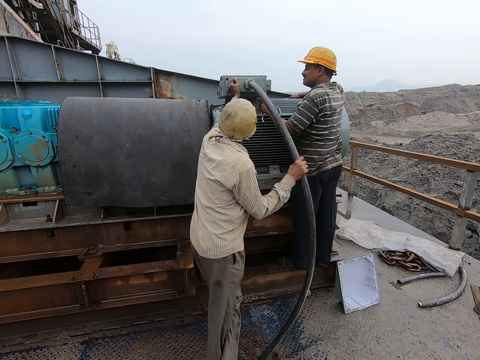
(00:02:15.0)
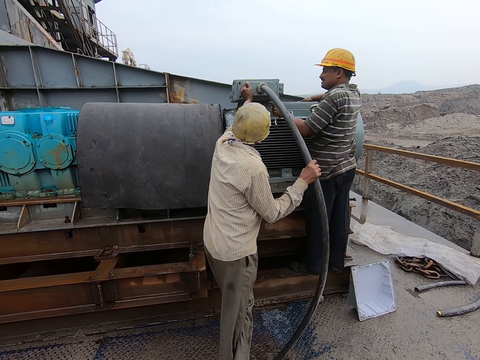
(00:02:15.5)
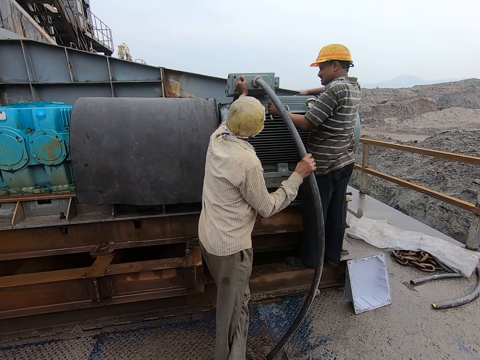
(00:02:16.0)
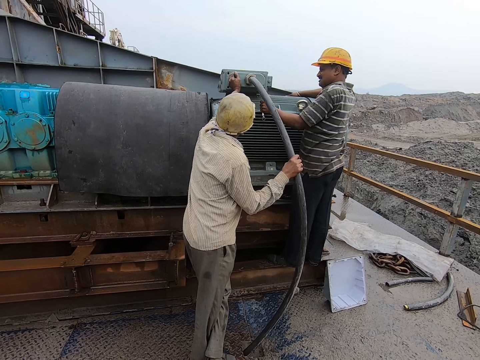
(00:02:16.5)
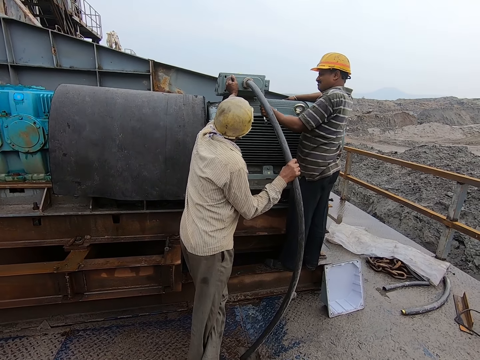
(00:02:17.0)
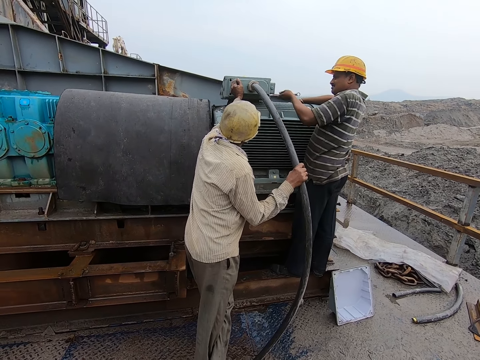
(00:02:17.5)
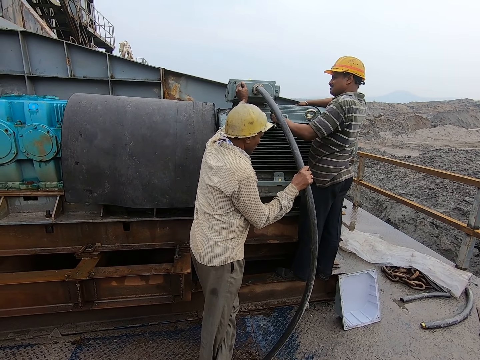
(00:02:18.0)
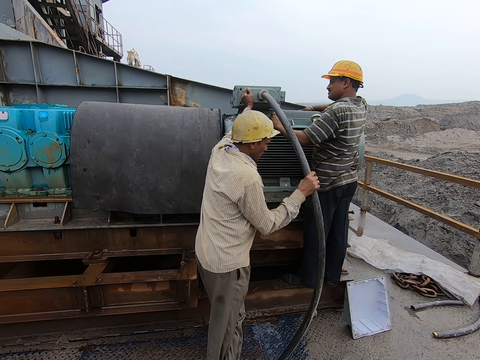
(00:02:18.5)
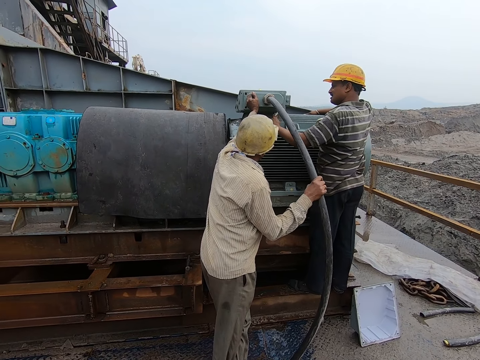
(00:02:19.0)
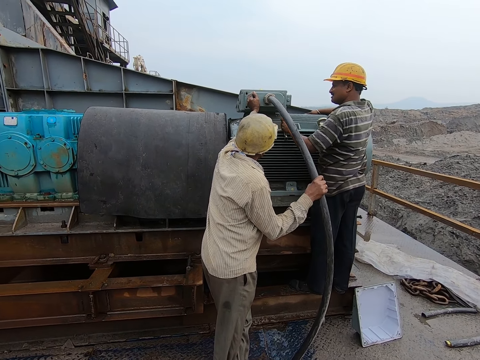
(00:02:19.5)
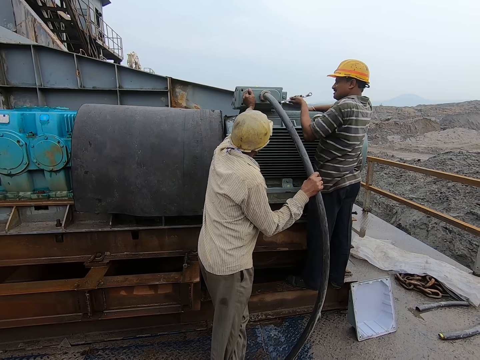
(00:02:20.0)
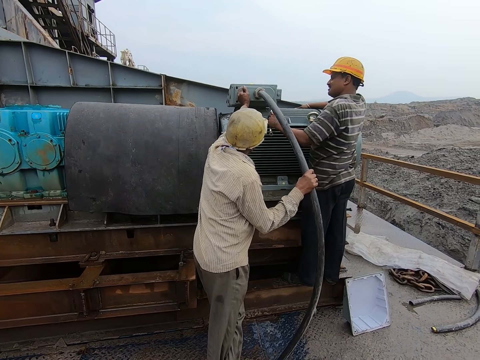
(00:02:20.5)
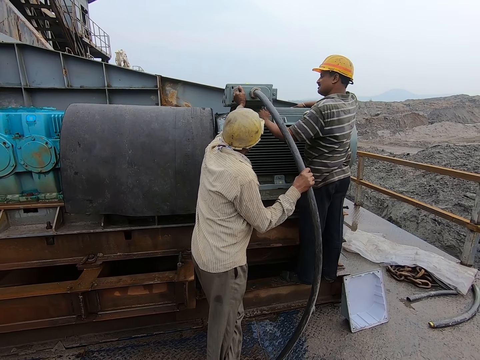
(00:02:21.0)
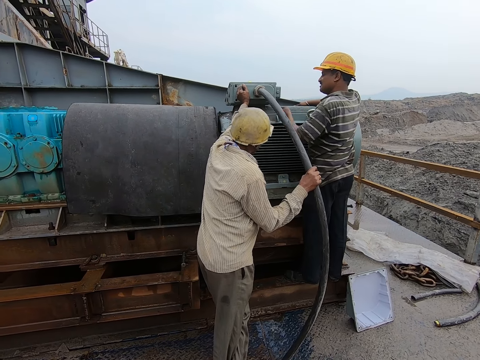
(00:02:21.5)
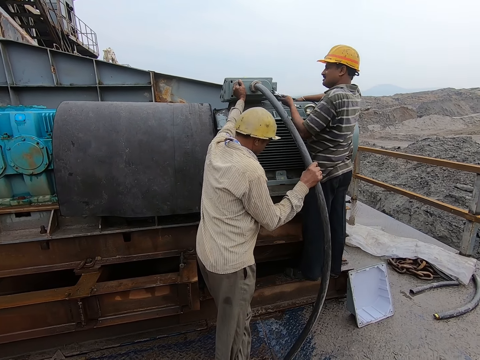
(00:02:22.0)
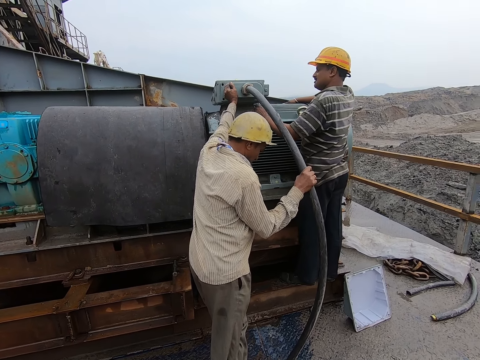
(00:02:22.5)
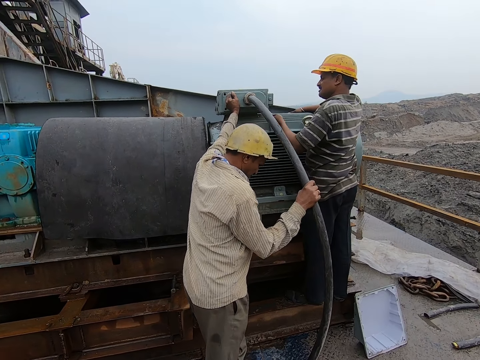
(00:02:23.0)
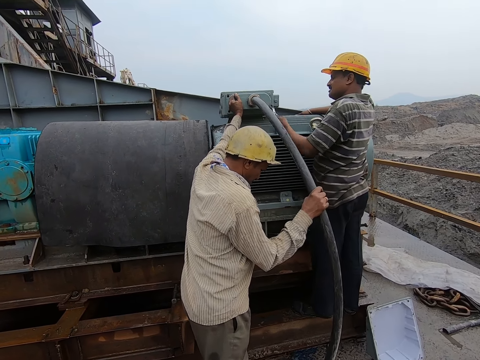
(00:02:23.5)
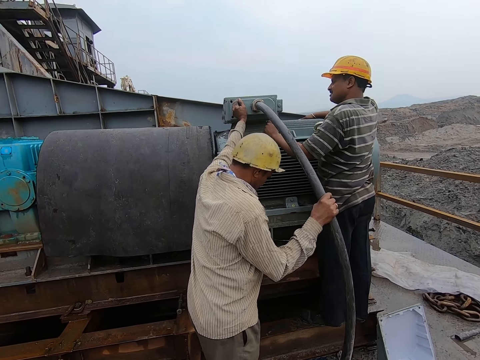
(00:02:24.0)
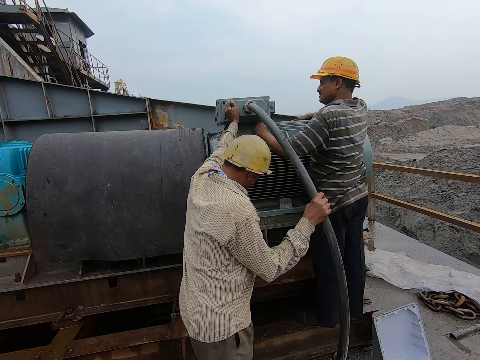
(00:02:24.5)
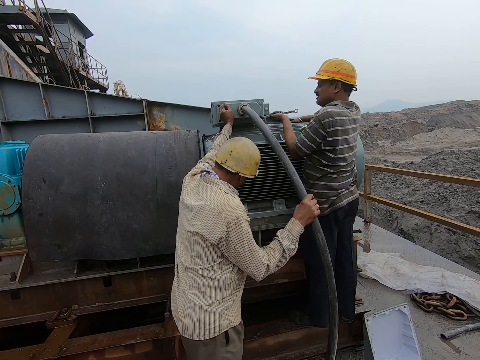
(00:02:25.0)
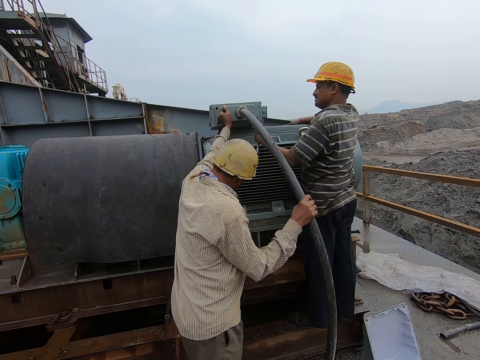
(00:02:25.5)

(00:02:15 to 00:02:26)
A man fixes the pipe with the spanner.

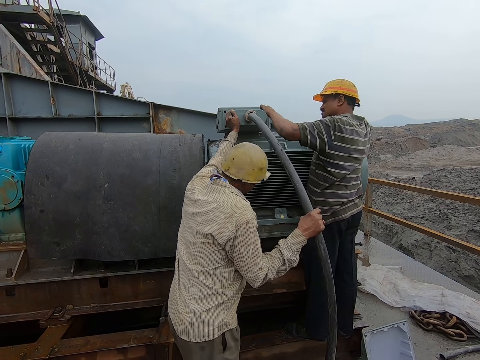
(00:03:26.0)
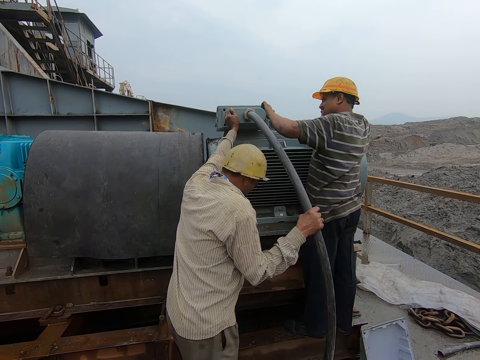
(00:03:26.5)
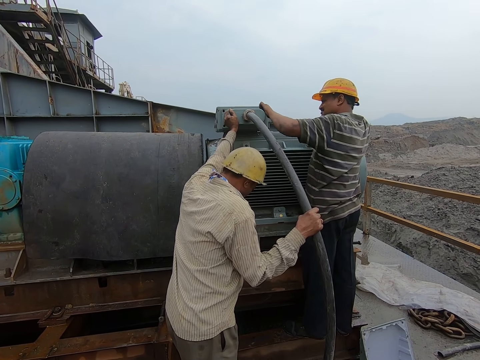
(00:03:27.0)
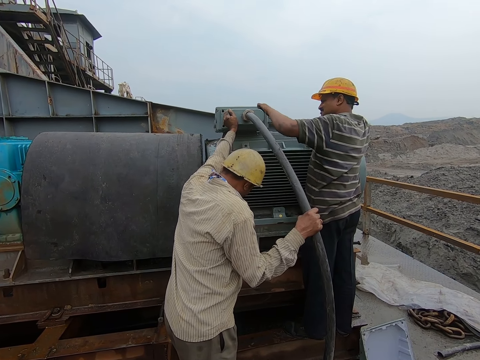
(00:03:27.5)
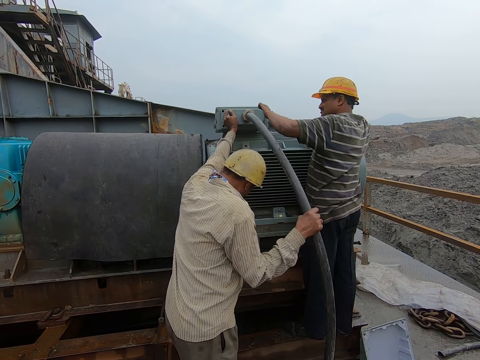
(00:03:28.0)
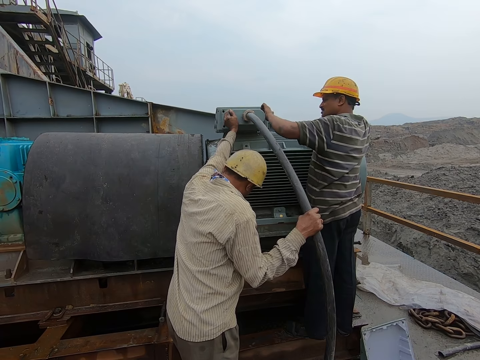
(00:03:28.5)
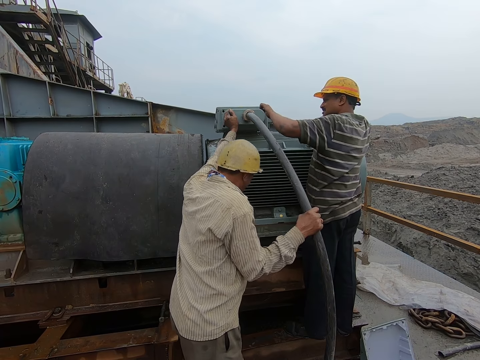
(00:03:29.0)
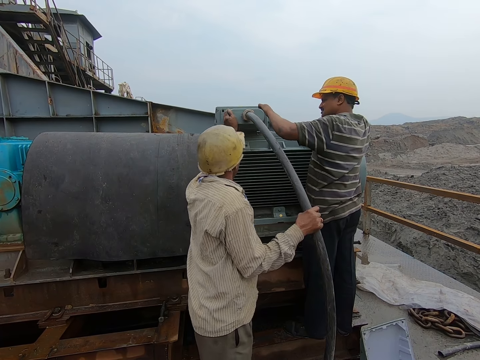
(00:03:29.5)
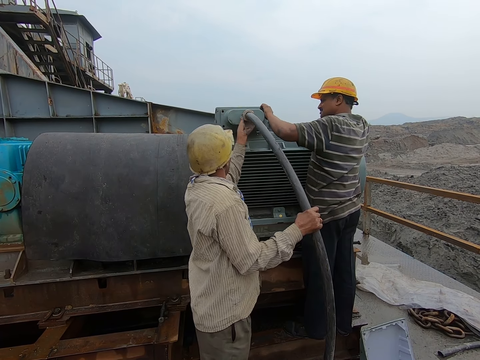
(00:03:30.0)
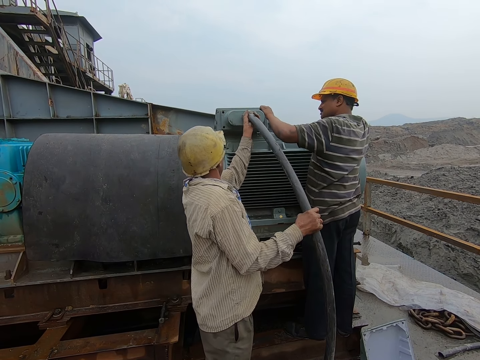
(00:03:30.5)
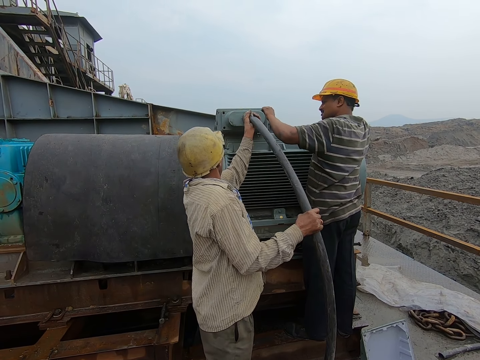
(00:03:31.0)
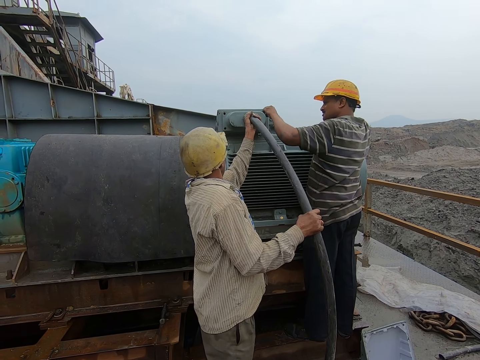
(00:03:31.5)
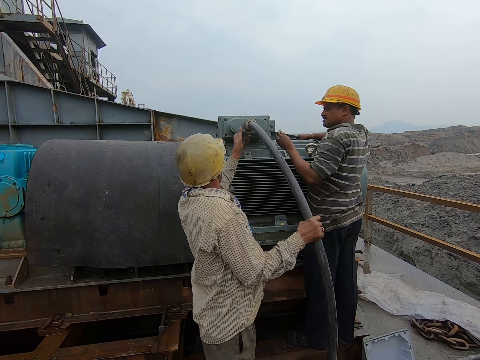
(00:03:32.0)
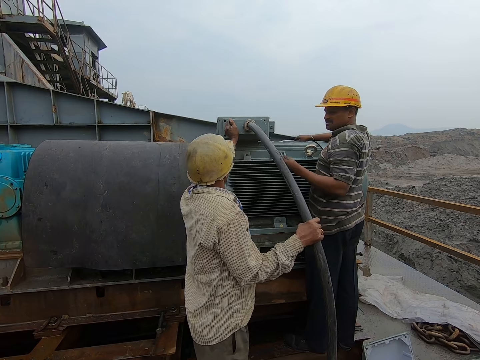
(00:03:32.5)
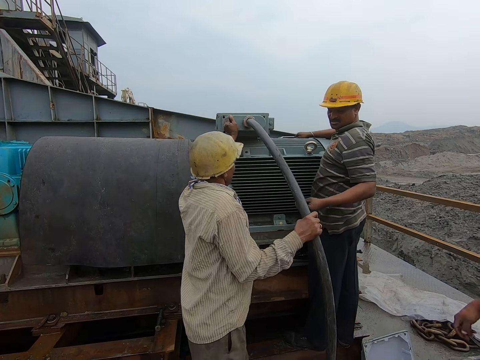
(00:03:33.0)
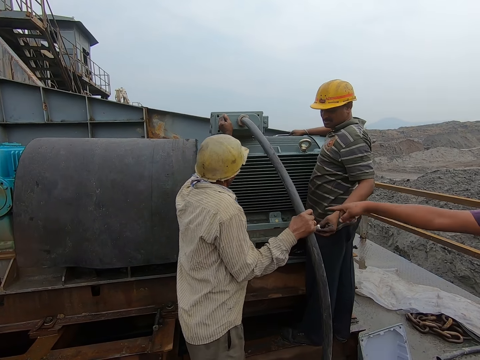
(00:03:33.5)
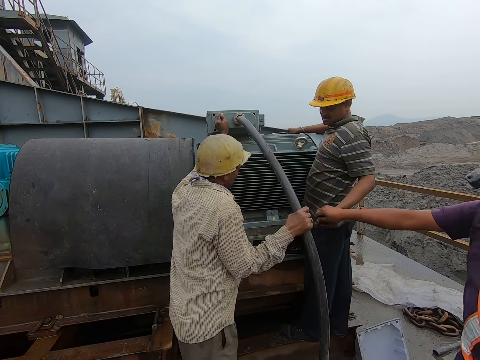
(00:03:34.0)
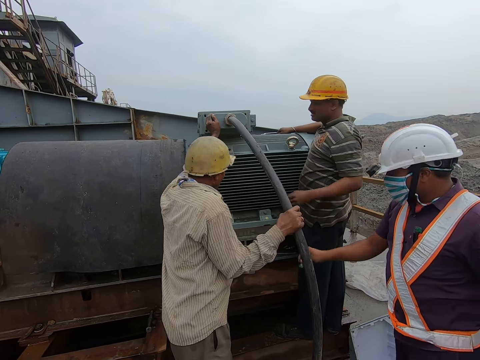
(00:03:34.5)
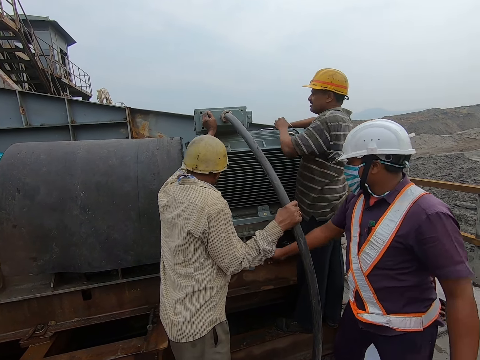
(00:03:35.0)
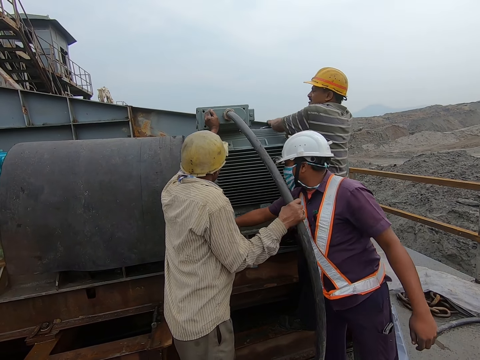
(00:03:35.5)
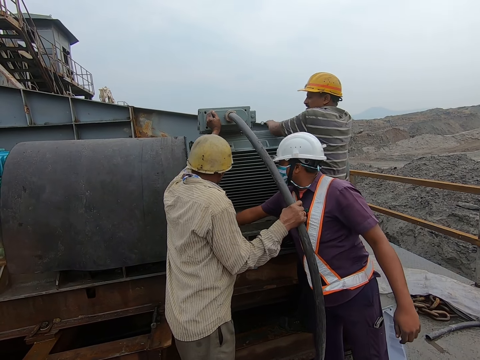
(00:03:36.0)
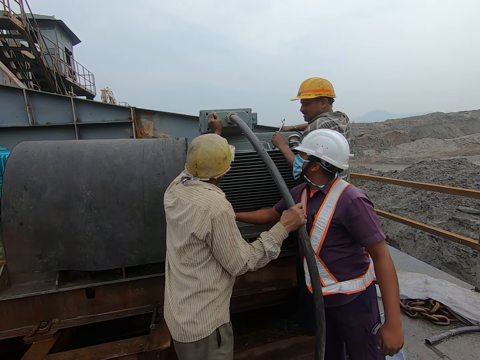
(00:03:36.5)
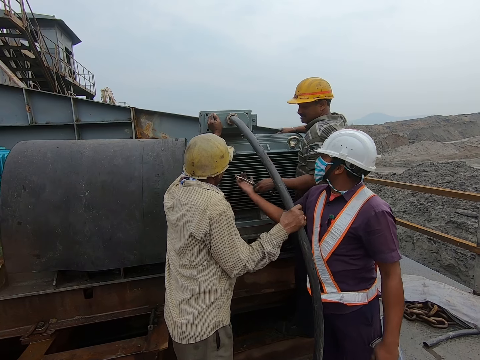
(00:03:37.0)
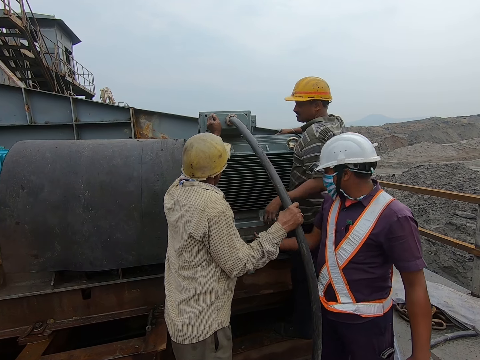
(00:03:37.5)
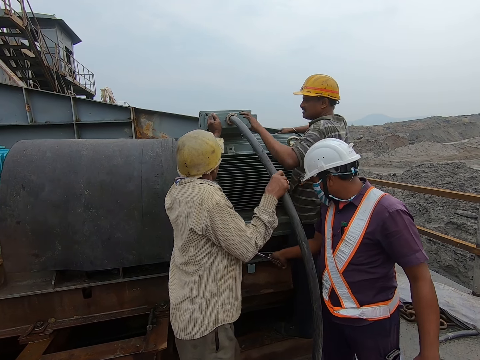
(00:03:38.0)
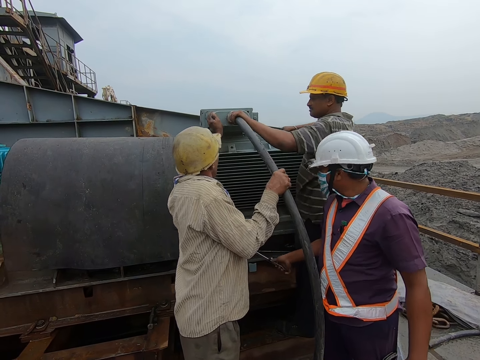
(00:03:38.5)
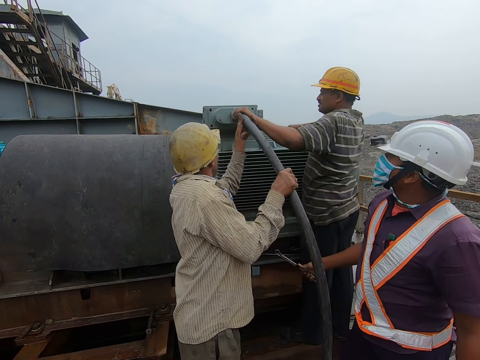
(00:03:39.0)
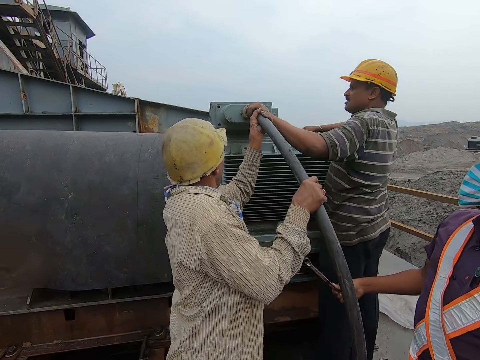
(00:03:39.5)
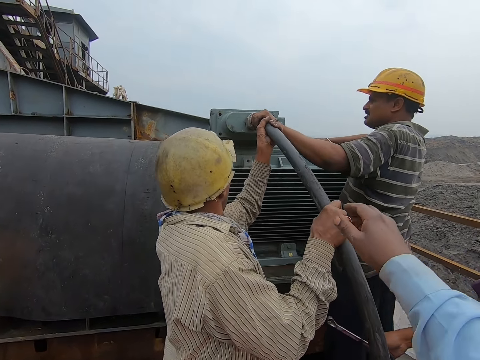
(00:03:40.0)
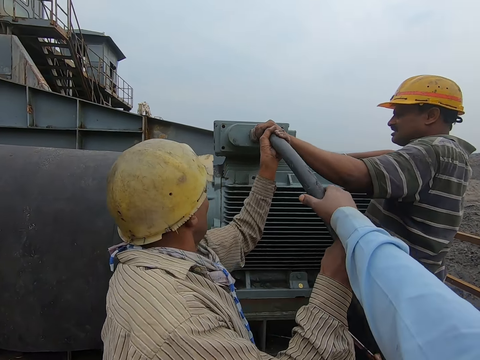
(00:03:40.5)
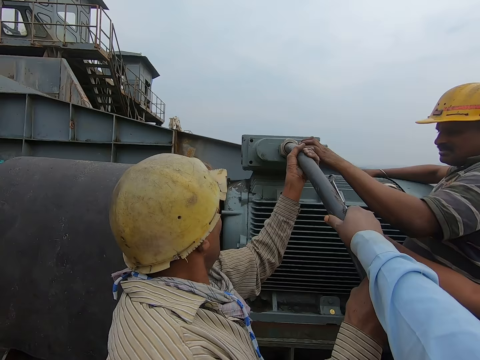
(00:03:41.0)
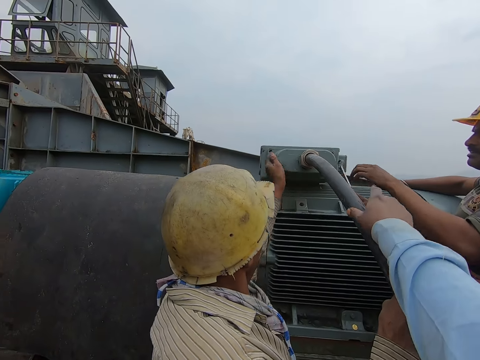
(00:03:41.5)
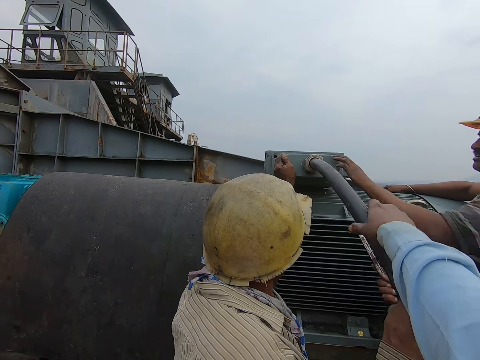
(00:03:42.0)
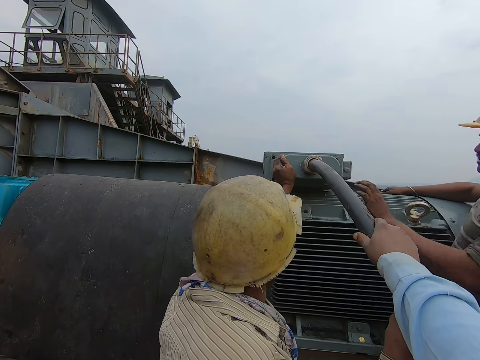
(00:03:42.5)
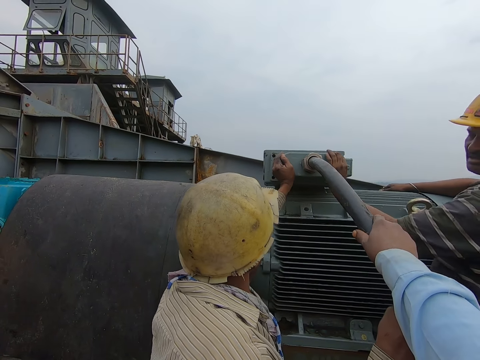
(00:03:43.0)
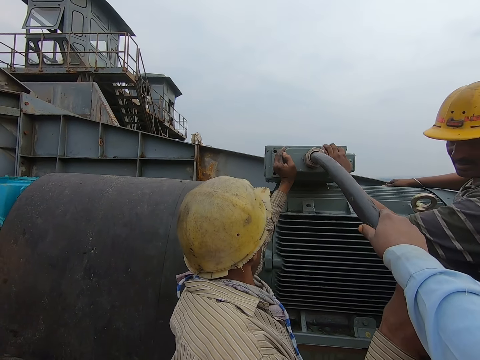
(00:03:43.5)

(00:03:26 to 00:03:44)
The camera wearer stares at the generator. A man fixes the pipe with the spanner. The camera wearer stares at the generator. The man fixes the pipe. The camera wearer touches the pipe. They hold on the pipe. They point a finger. They converse with the man and another man. They touch the pipe.
